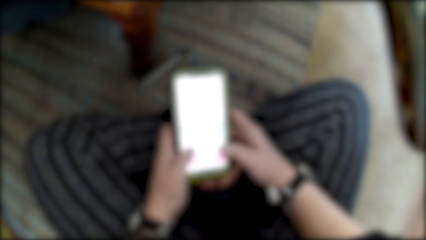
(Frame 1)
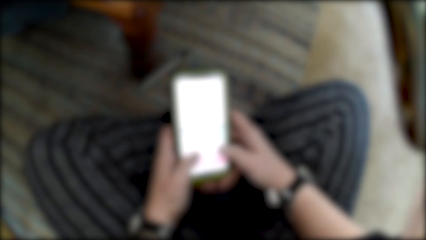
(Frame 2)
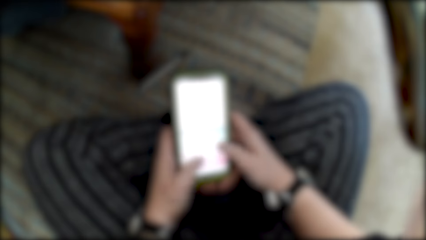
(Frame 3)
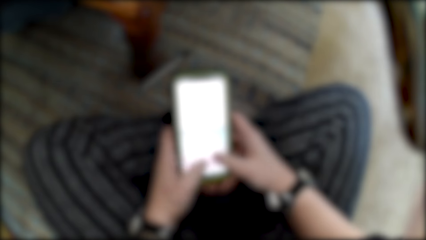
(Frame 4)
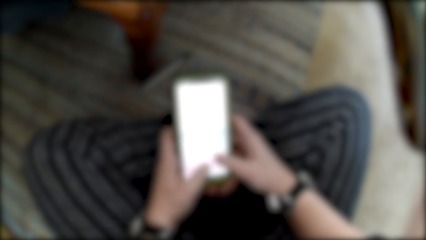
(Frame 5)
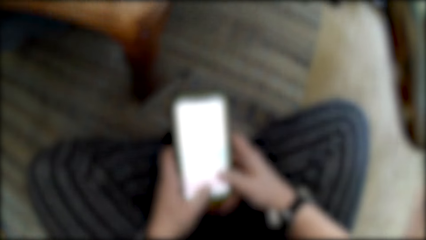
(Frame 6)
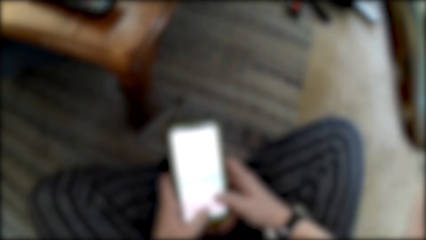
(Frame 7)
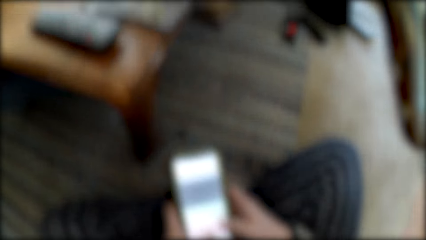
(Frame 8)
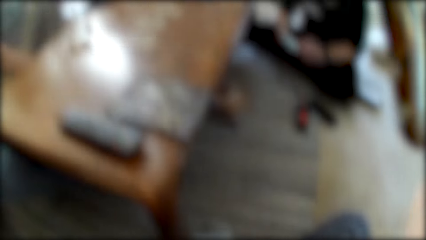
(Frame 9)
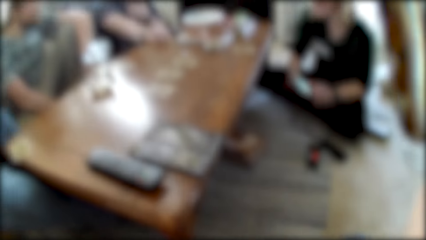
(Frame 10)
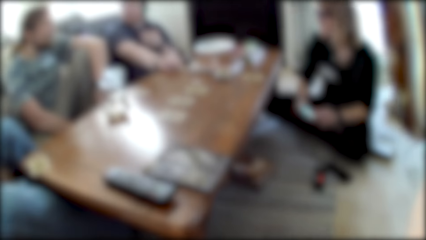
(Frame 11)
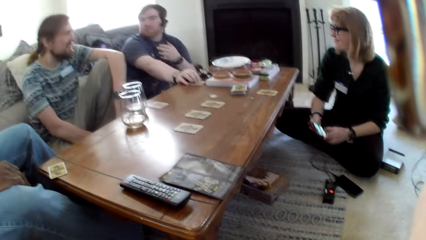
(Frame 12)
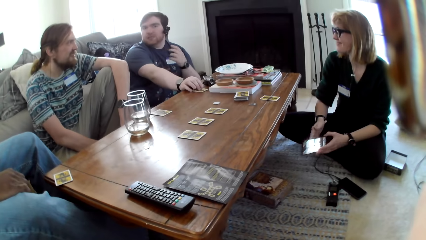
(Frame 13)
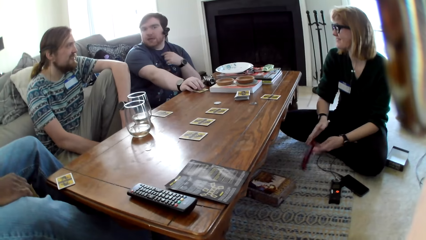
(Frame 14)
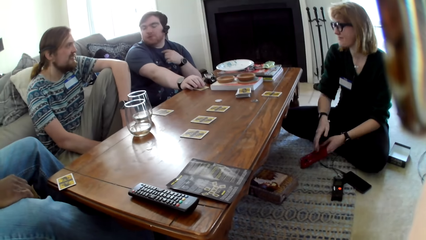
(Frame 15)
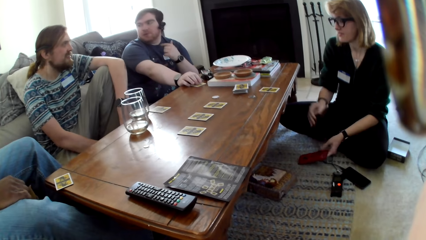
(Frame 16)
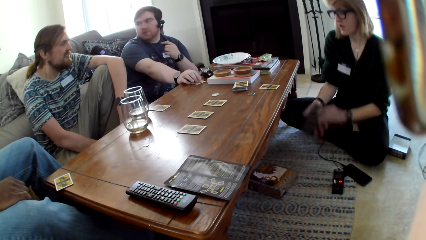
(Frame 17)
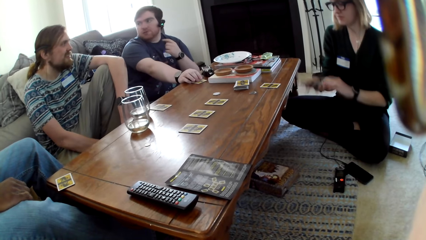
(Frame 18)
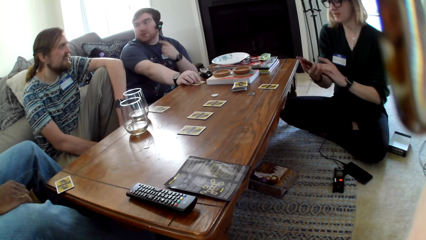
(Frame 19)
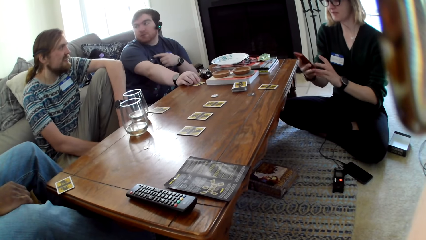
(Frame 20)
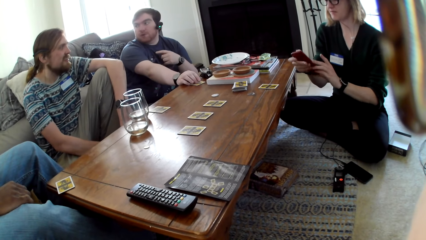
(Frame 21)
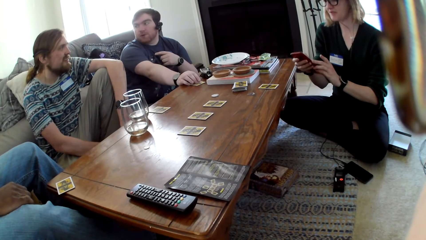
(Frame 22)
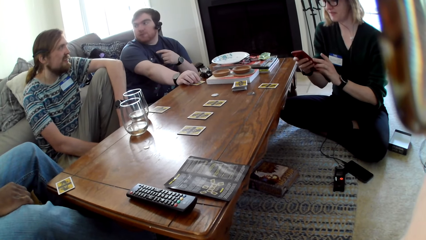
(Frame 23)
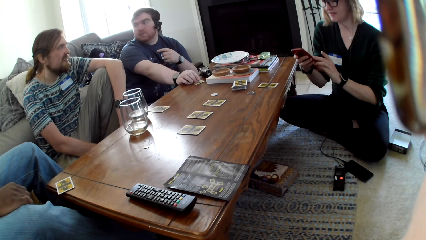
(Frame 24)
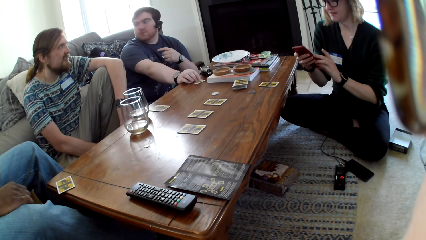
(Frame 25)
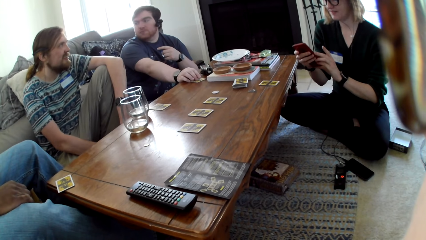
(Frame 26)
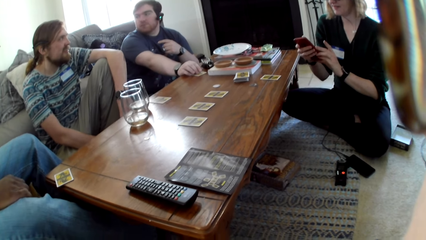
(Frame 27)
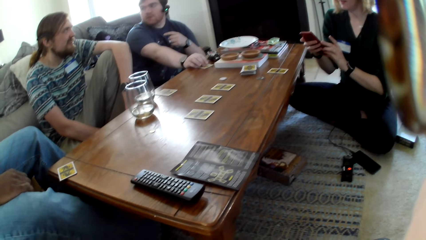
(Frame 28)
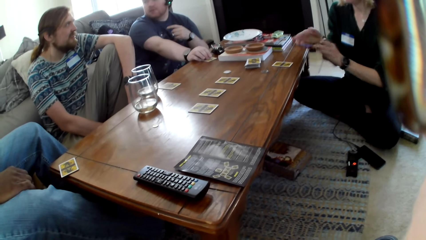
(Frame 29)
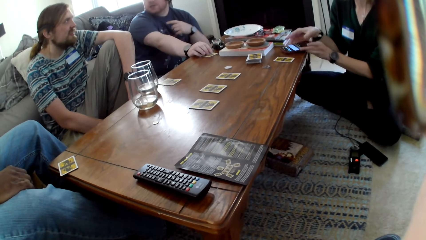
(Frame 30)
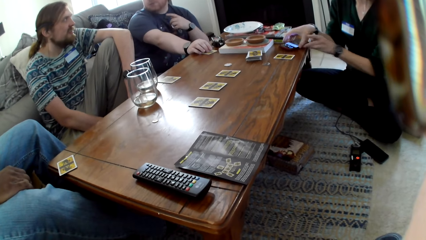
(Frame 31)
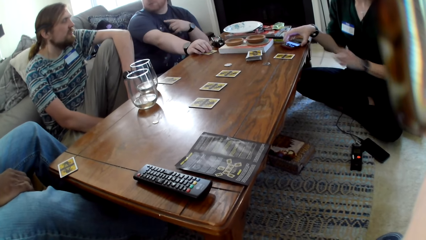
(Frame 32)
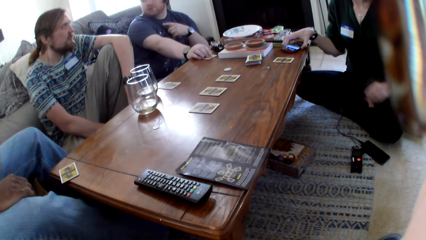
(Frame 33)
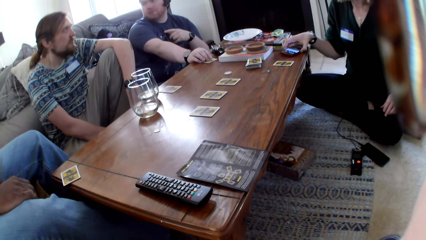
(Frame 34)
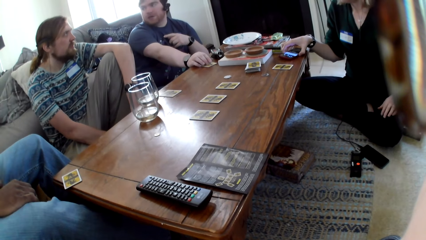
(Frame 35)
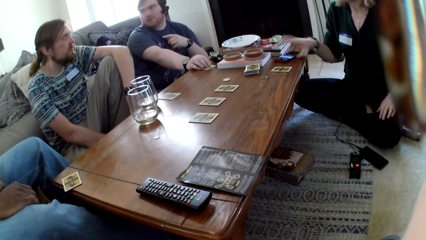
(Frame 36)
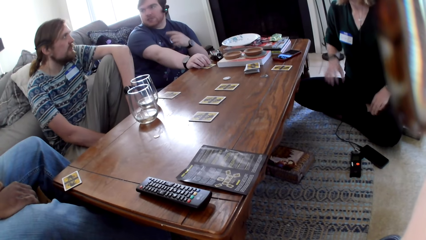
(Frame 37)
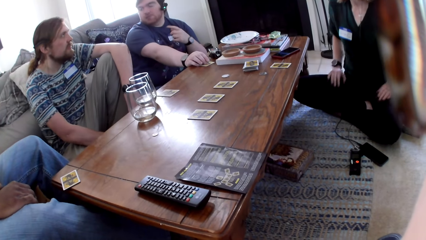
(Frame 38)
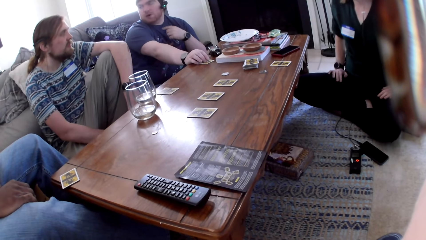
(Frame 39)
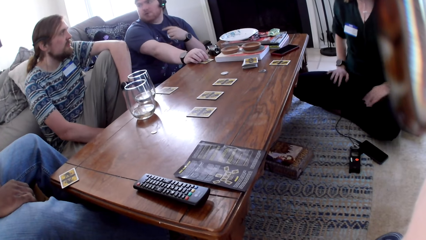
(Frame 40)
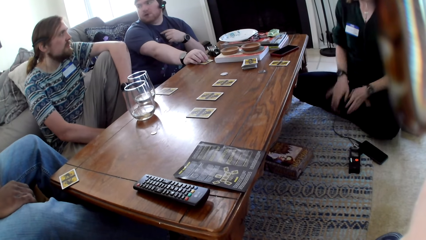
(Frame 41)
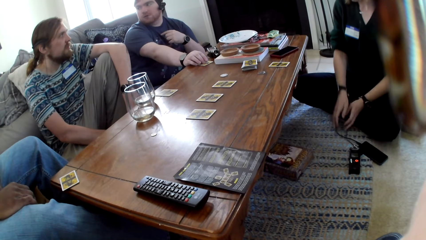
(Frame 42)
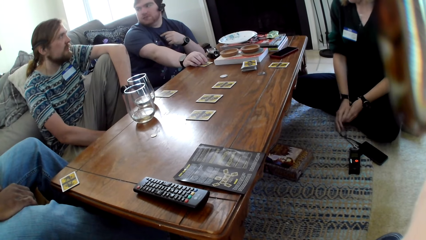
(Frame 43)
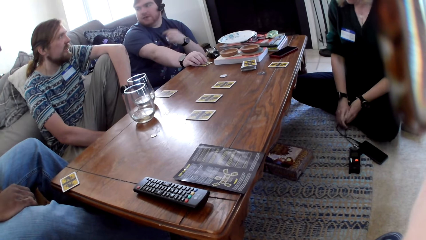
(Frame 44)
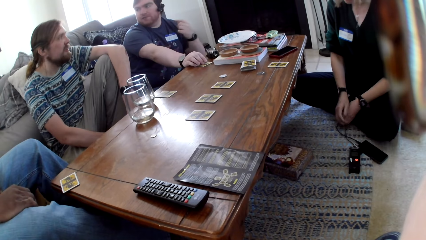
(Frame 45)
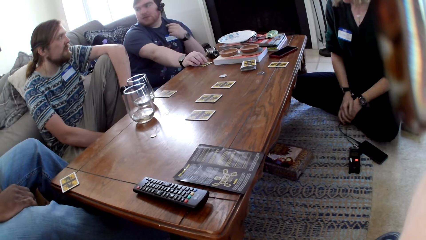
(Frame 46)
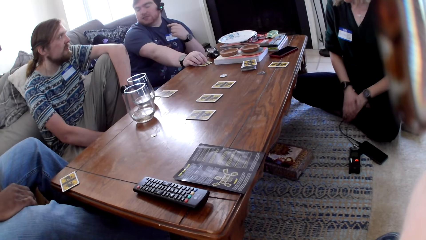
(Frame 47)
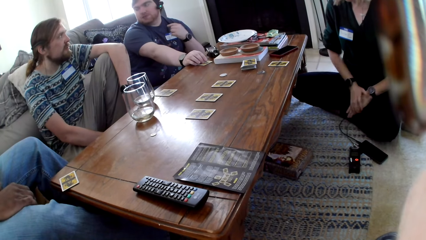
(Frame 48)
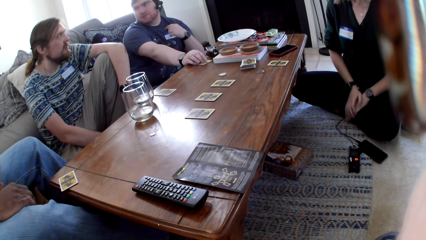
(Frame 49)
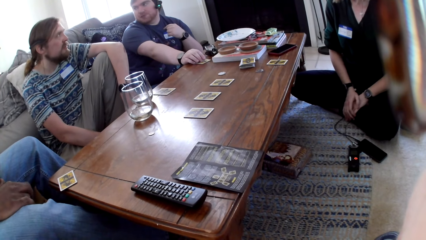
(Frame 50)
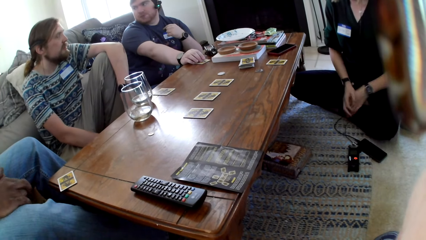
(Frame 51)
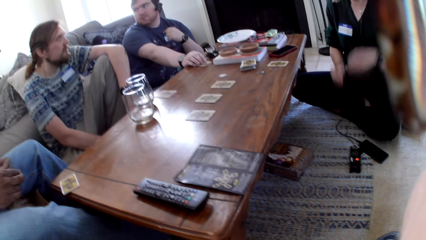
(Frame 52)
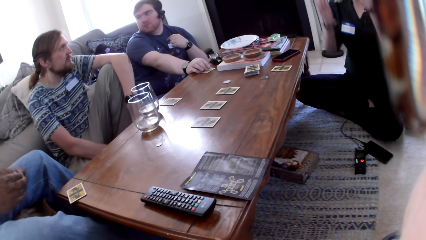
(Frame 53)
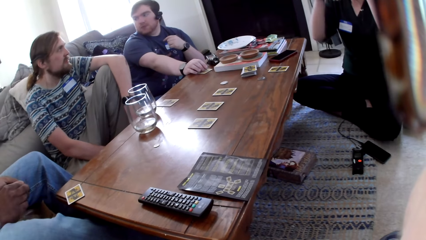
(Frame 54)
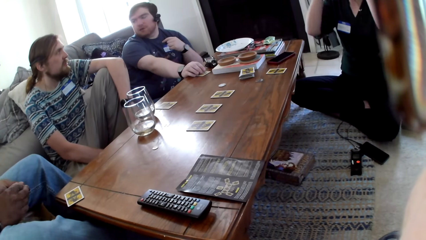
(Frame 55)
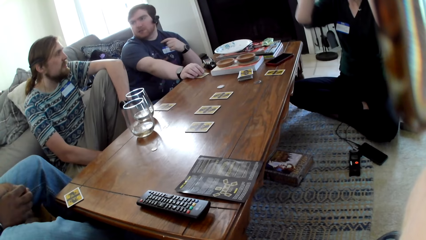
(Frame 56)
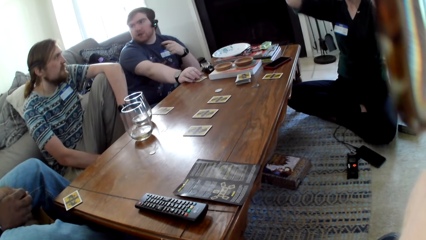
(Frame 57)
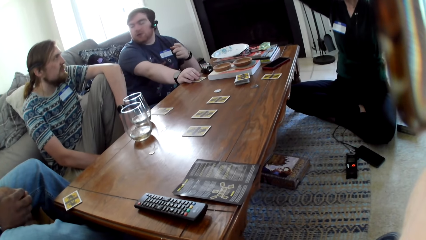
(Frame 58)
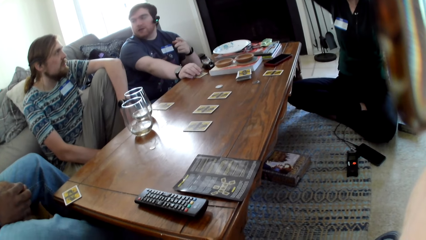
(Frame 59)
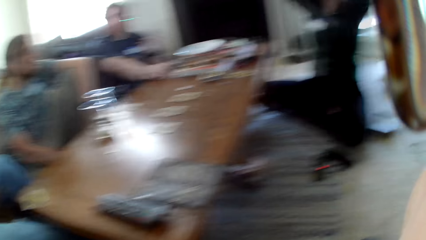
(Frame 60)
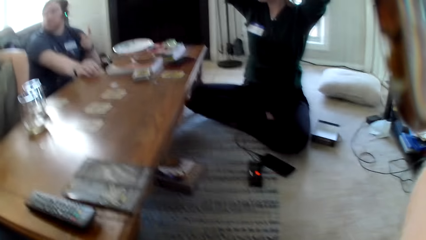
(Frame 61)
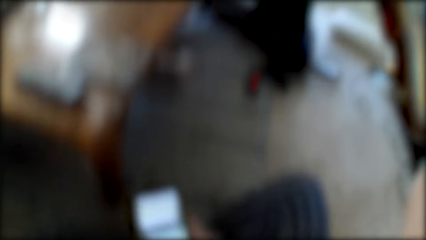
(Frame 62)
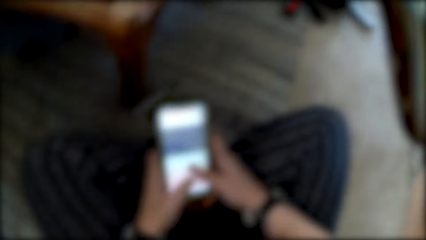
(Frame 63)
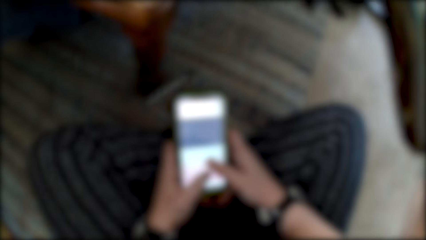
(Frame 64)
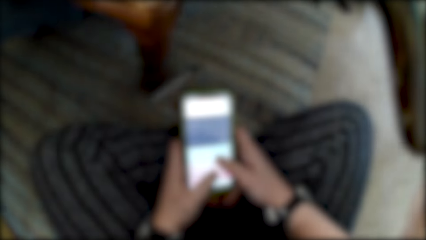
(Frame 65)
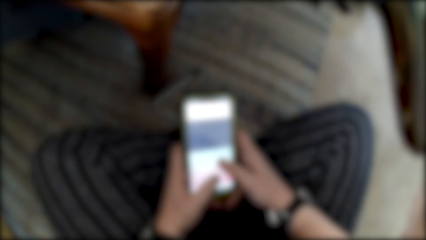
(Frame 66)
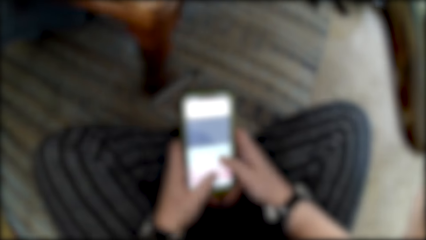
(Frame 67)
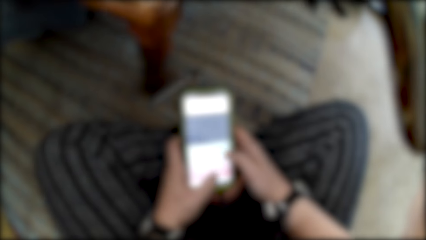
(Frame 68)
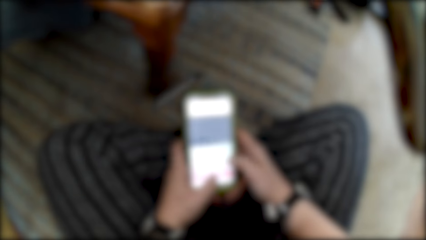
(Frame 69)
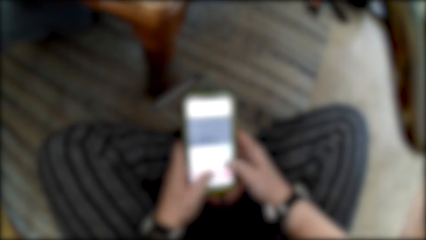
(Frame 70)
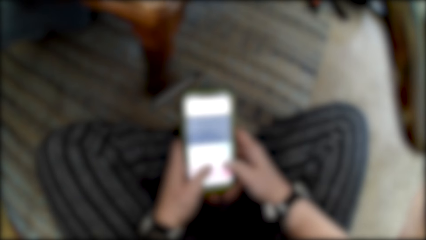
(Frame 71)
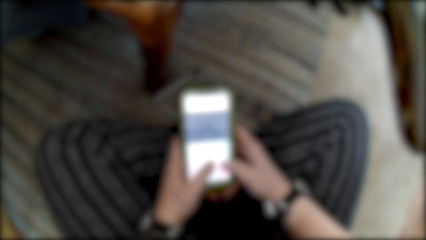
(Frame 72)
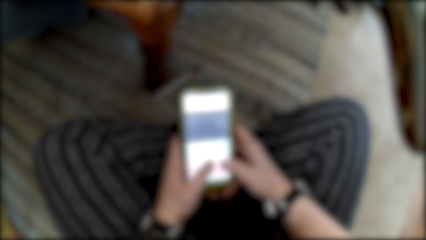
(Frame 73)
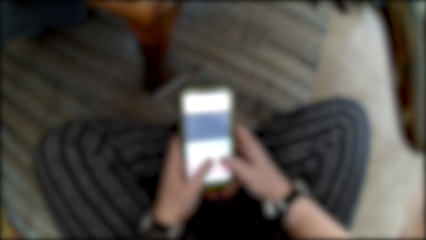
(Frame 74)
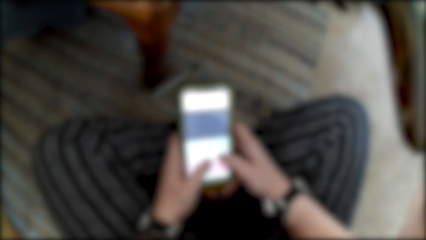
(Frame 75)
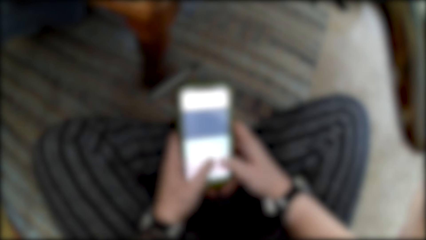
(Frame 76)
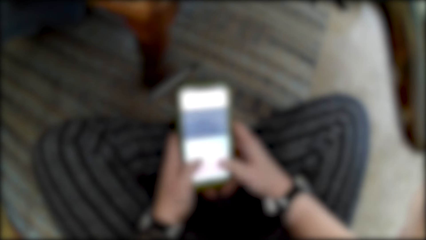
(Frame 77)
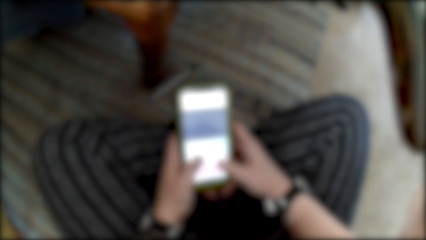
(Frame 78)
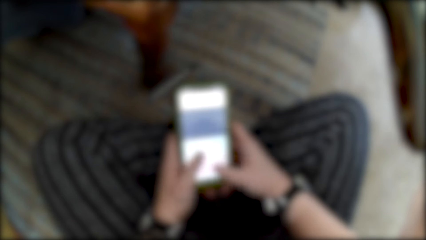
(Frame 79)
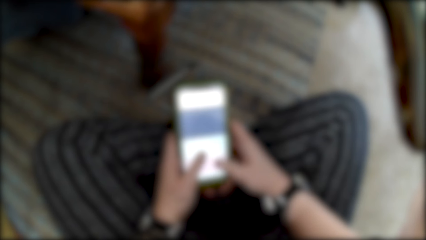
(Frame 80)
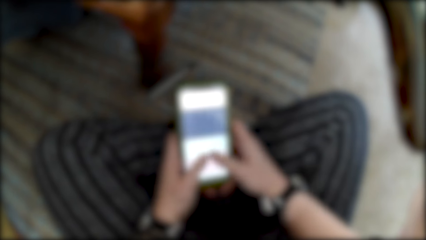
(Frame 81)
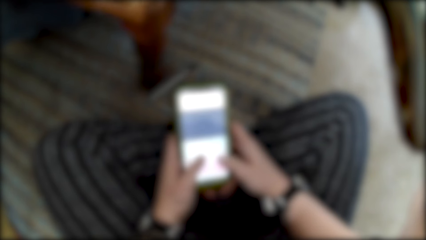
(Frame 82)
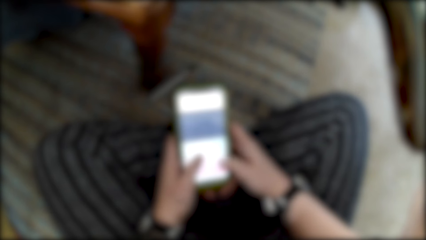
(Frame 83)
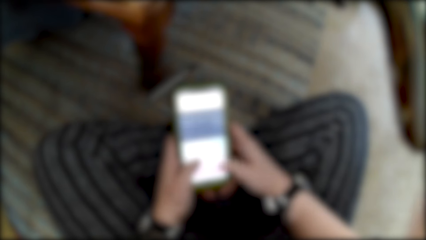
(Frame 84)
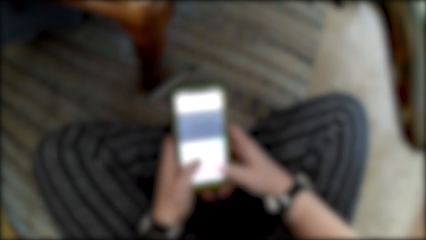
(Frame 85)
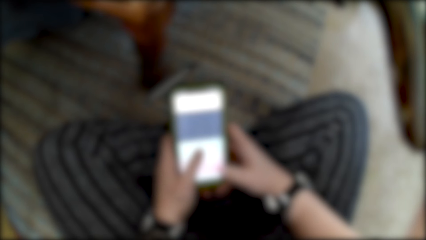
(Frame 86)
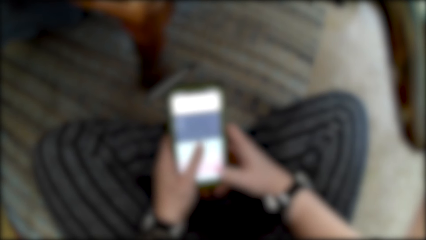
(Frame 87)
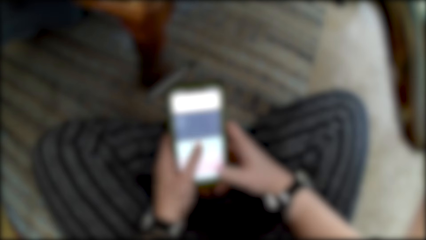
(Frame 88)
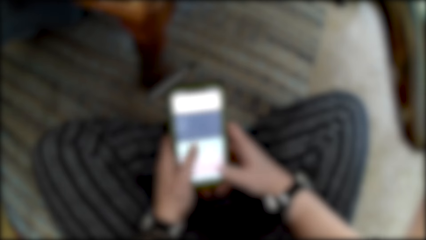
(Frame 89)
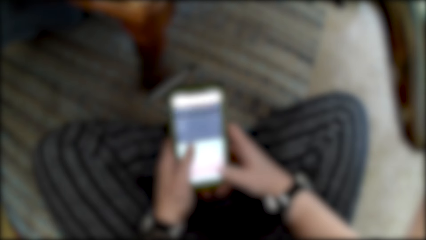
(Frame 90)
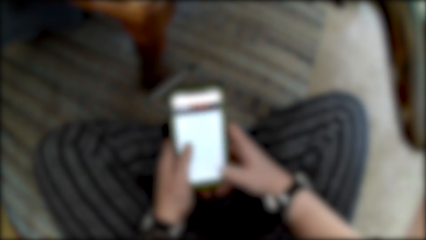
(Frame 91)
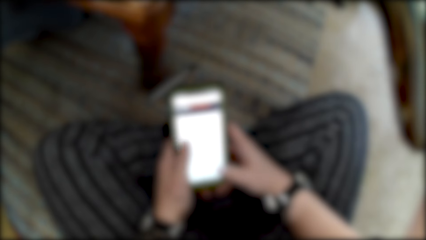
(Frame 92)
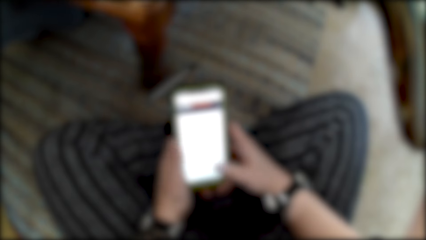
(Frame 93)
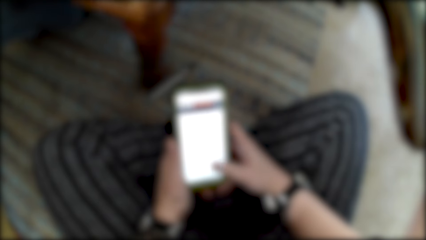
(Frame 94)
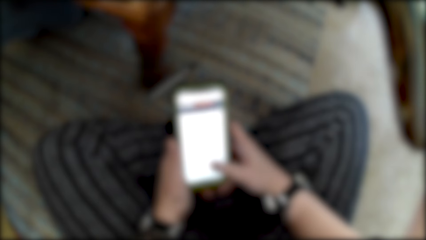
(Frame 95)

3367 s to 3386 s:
A woman drops her phone. The woman holds her phone and uses the phone. The woman puts her phone on the table. The woman drops her hand from the table. The camera wearer uses a phone. He swipes on his phone.
